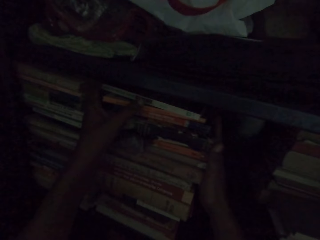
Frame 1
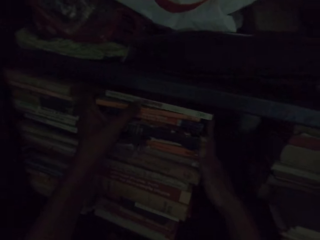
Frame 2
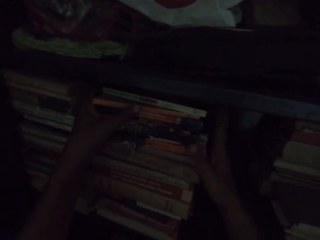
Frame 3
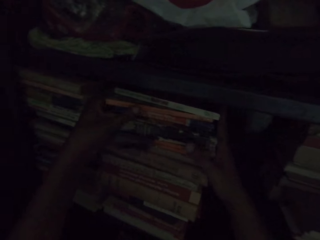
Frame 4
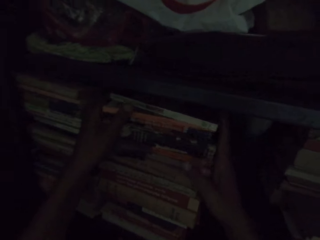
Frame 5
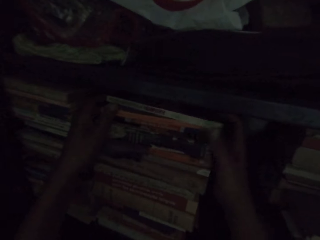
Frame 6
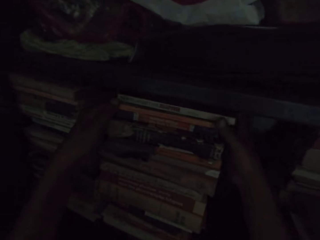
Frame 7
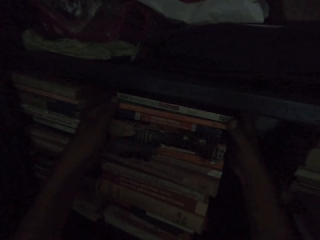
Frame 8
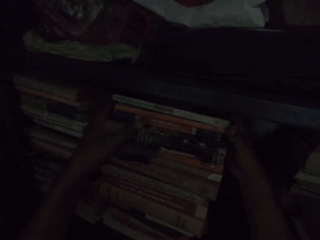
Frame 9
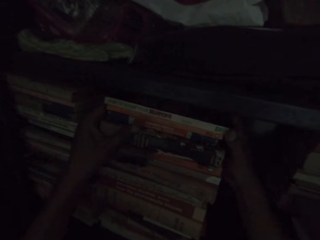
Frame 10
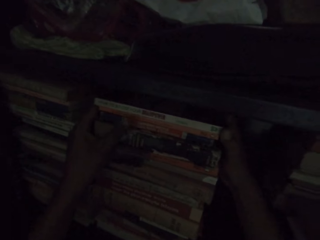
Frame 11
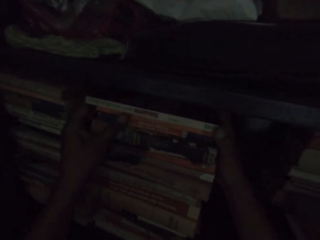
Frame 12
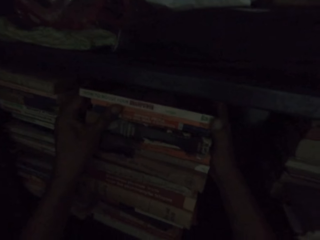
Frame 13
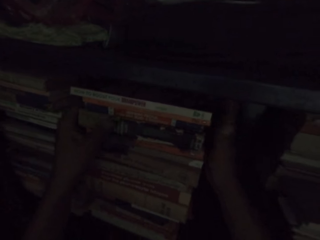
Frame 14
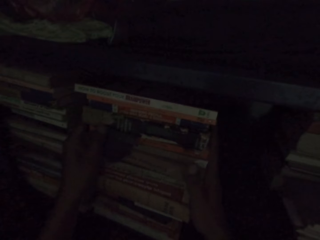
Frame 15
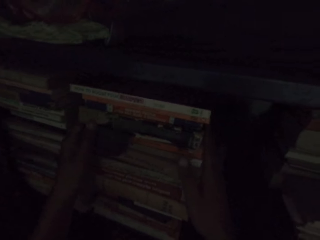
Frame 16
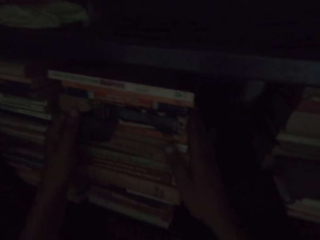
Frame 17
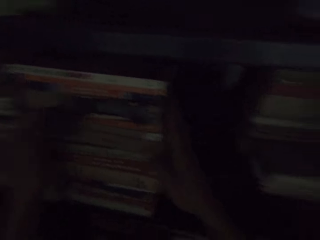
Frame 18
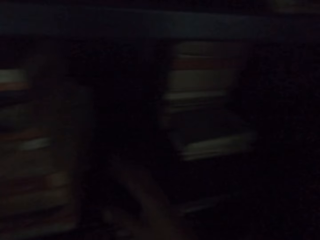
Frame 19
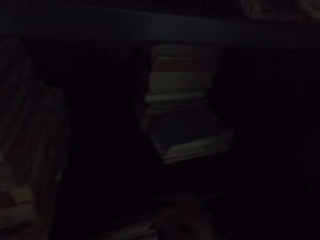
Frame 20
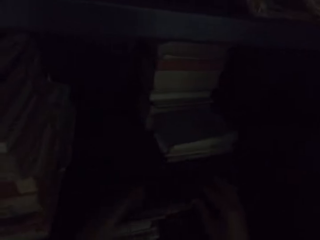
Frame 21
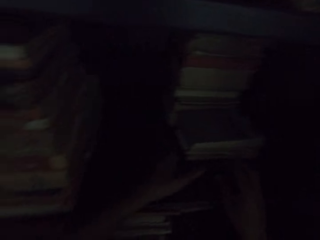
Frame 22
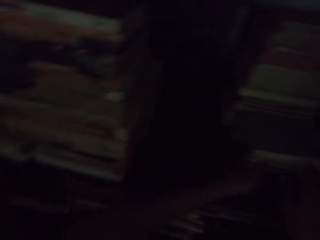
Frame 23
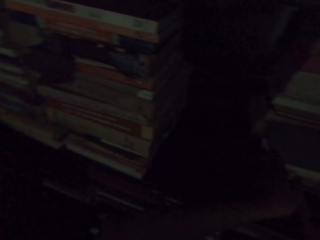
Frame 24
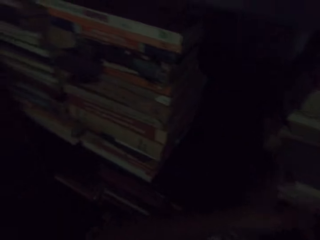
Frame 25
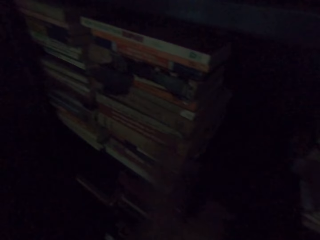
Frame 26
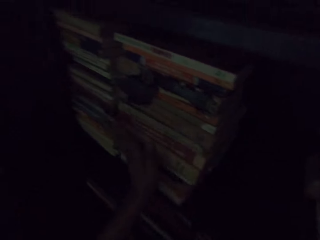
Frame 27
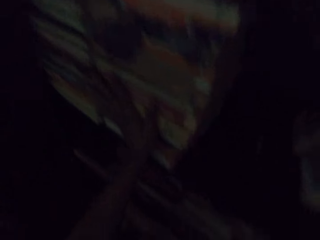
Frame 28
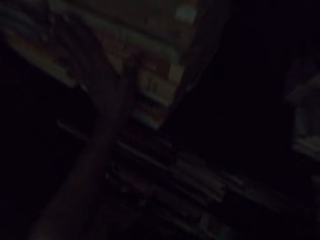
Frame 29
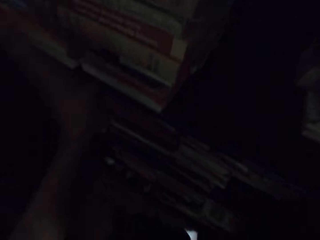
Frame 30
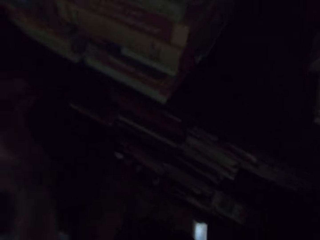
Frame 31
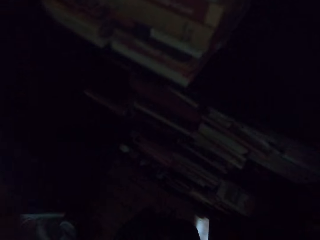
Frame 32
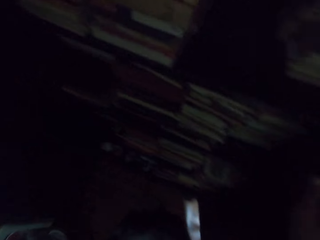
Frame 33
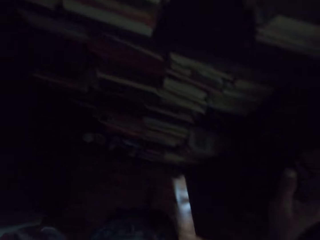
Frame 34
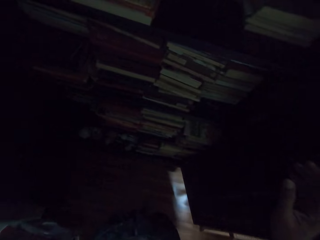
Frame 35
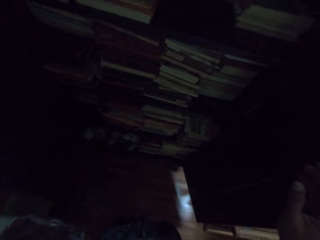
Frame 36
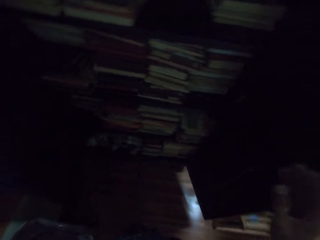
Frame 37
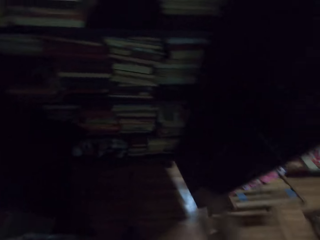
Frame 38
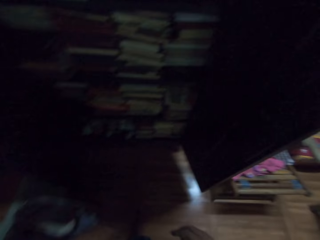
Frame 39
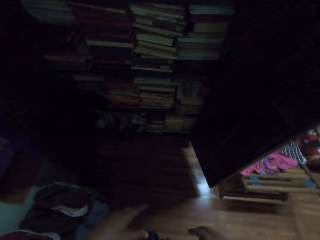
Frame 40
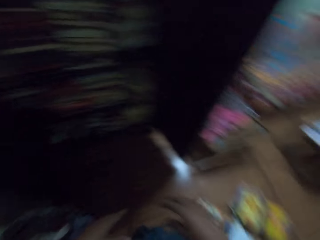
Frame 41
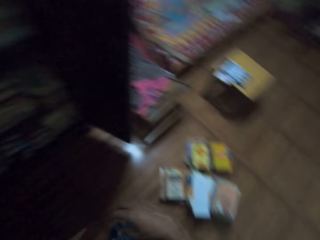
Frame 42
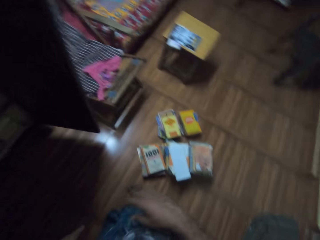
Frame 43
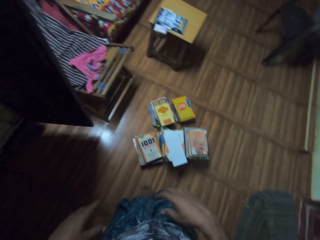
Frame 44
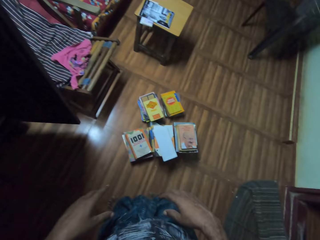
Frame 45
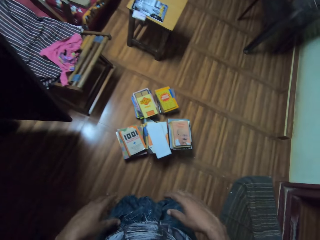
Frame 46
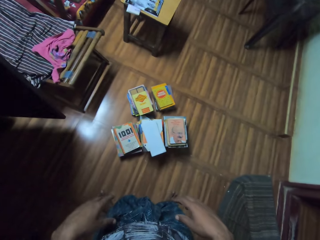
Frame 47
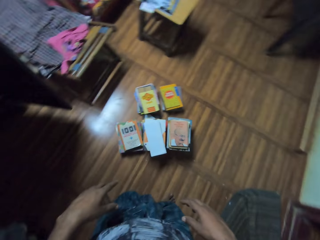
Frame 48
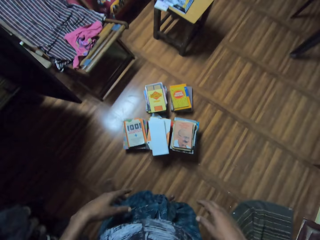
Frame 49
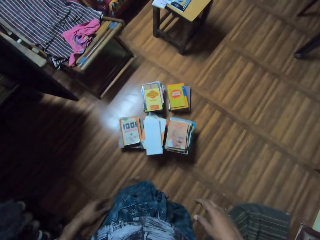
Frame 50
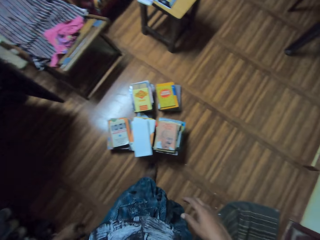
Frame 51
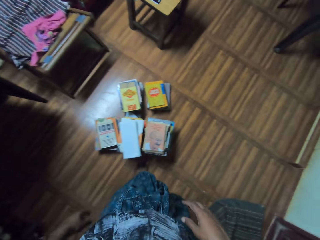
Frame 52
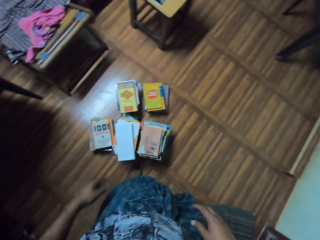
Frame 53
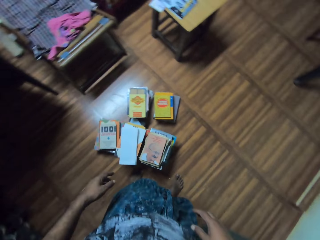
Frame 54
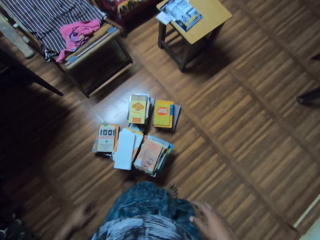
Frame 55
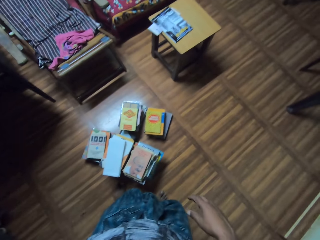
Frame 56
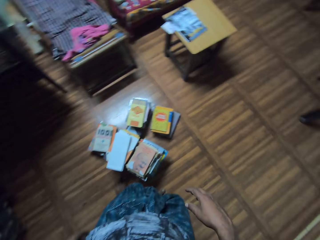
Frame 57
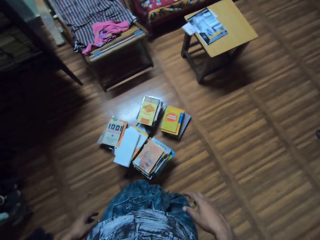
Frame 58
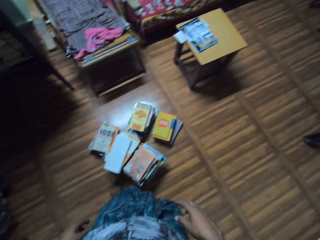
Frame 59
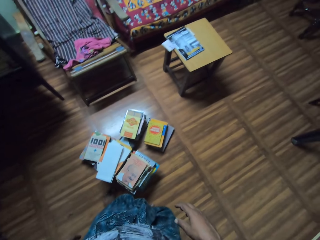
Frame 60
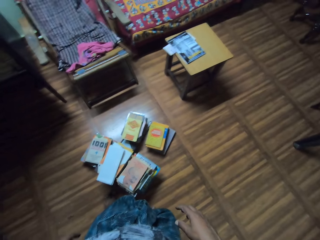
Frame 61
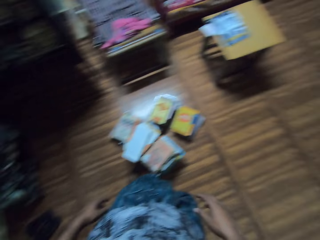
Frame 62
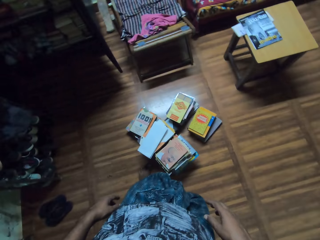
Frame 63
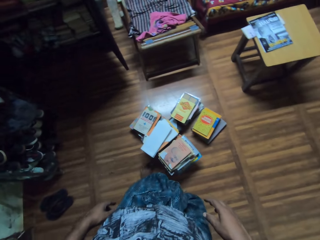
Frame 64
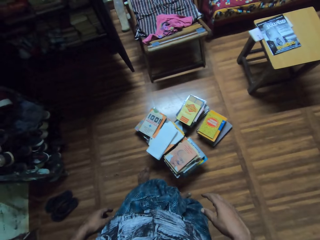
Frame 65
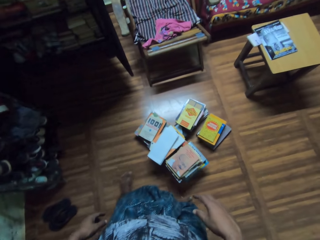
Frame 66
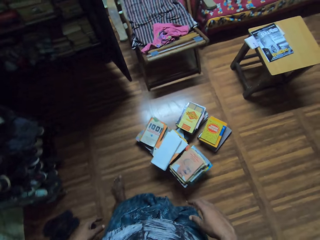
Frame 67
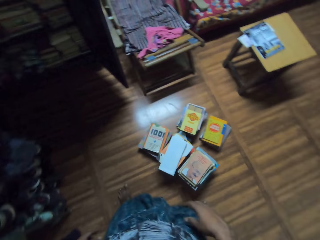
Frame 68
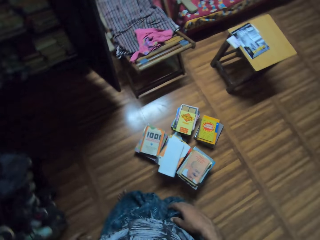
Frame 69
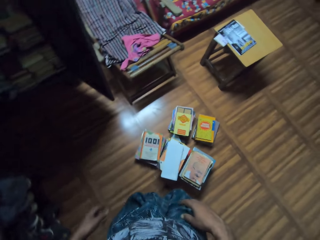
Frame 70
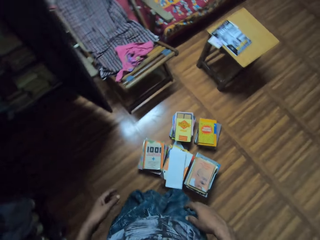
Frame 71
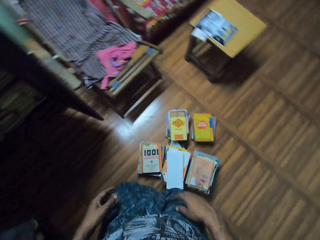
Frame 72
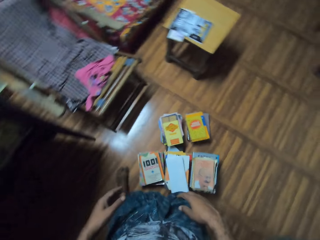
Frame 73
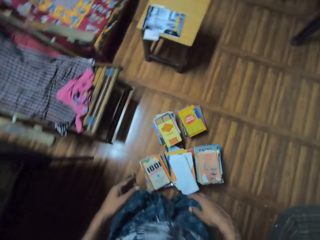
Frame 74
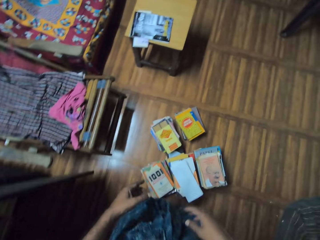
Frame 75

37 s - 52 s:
The camera wearer looks around the room. They stare at the books on the floor.

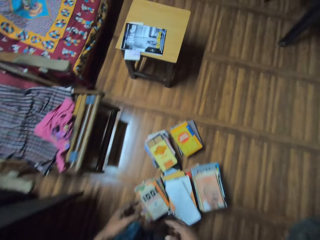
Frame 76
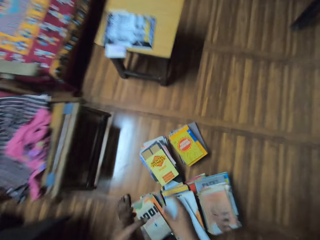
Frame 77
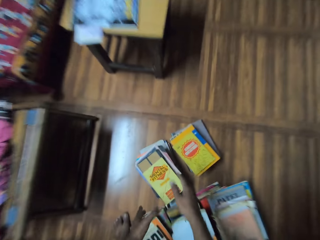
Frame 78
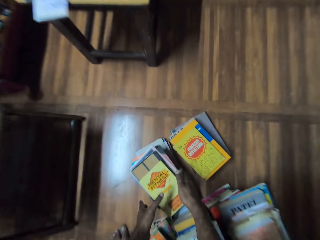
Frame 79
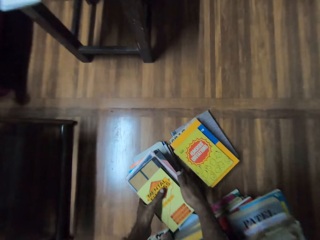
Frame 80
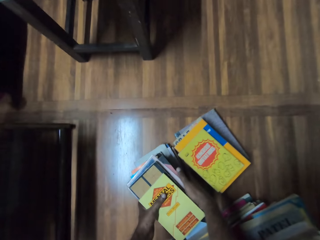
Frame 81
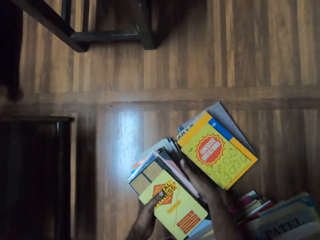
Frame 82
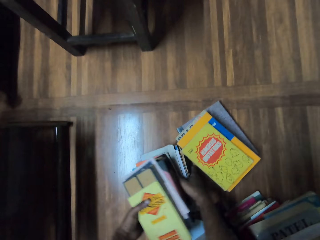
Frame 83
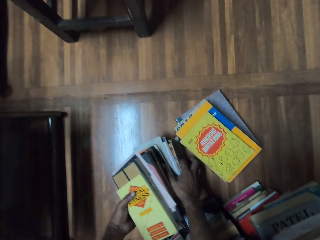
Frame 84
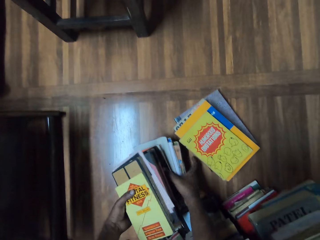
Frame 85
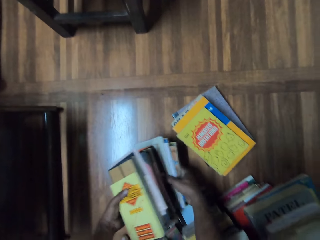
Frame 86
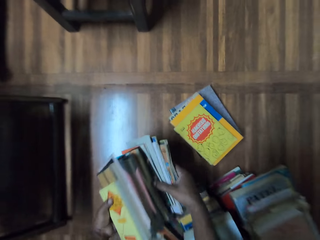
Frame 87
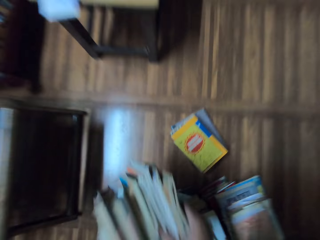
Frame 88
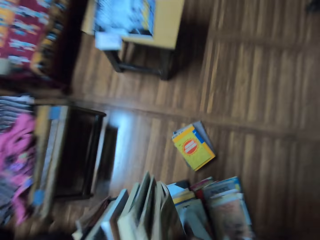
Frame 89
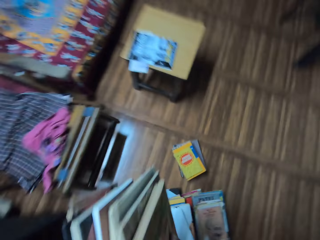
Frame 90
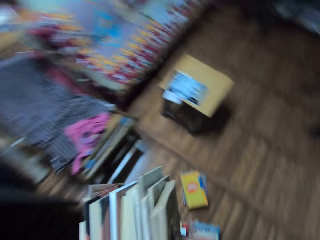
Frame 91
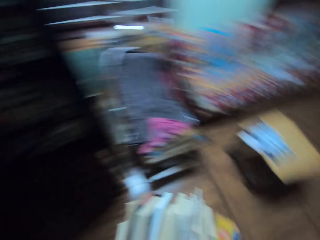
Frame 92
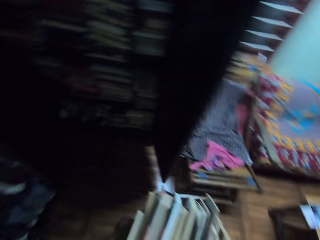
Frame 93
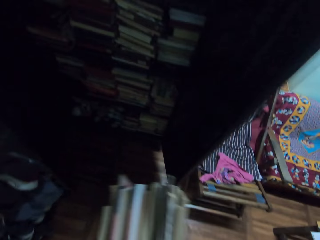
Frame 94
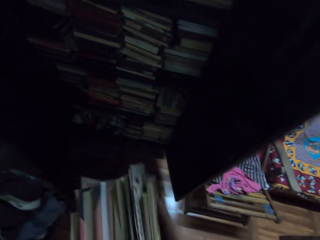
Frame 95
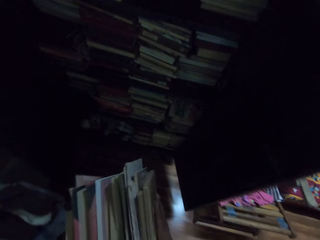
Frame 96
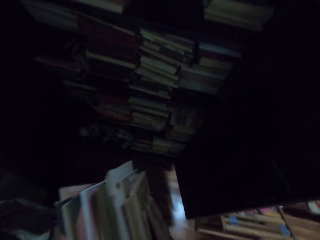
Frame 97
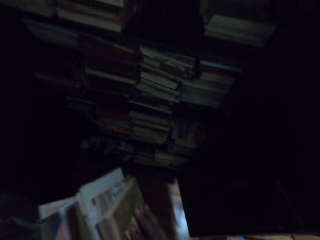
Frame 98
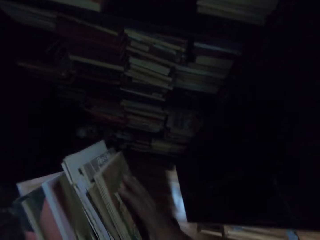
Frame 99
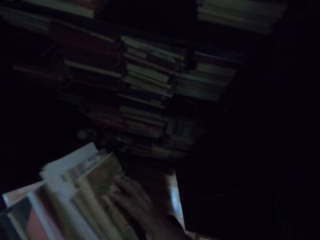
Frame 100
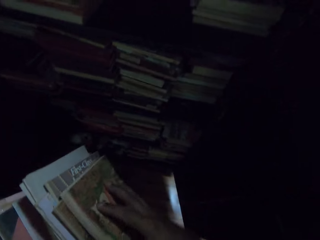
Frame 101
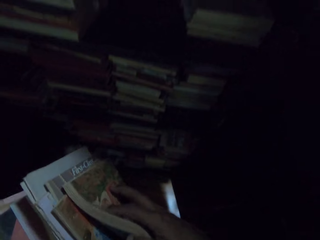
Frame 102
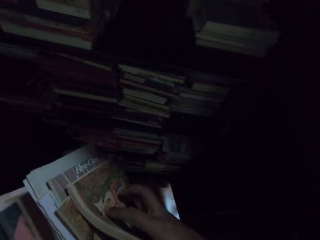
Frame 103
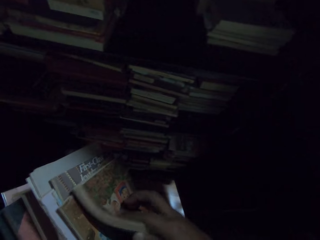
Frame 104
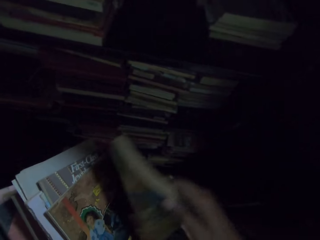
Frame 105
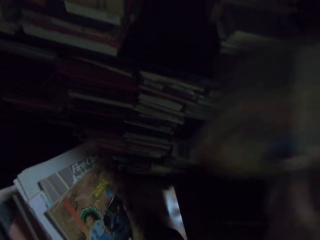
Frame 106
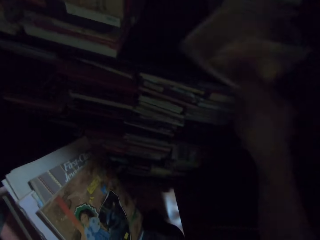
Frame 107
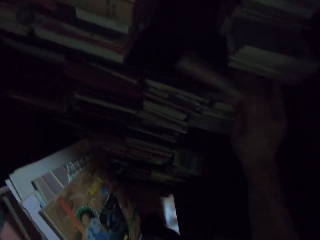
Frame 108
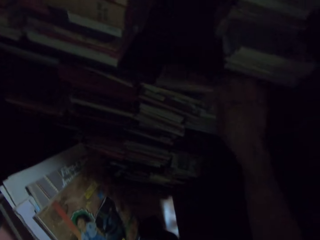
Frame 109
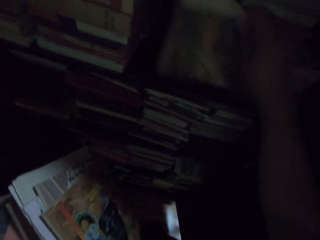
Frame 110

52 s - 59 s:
The camera wearer picks books on the floor. They arrange the books in the shelf.
